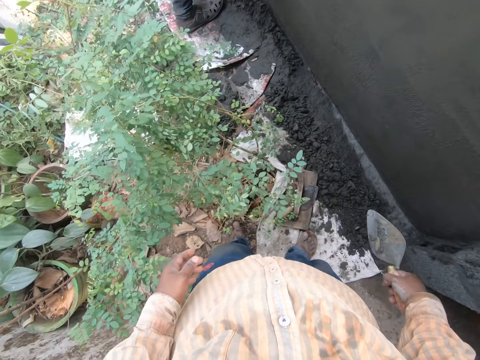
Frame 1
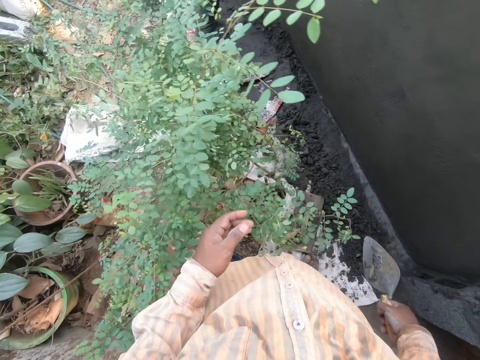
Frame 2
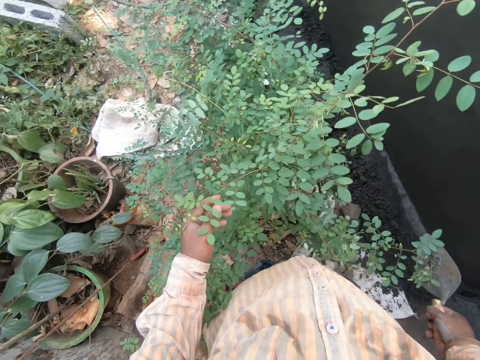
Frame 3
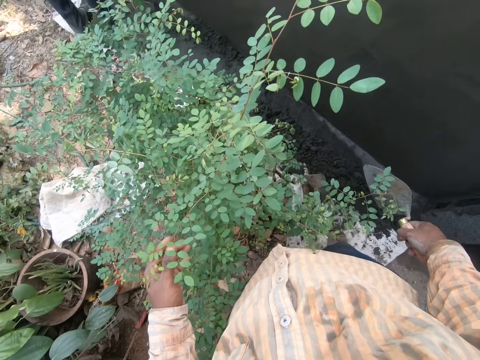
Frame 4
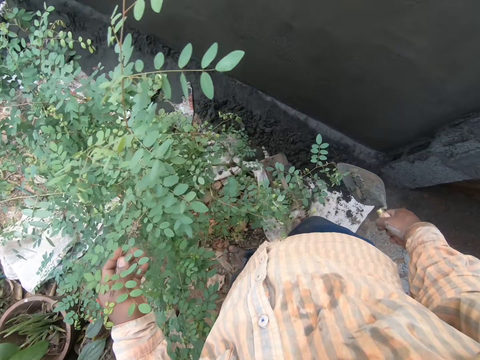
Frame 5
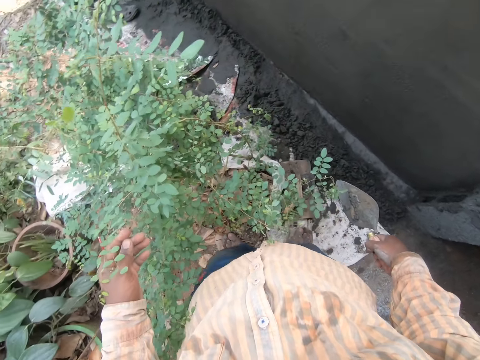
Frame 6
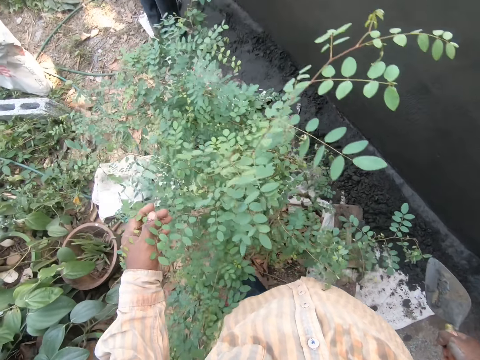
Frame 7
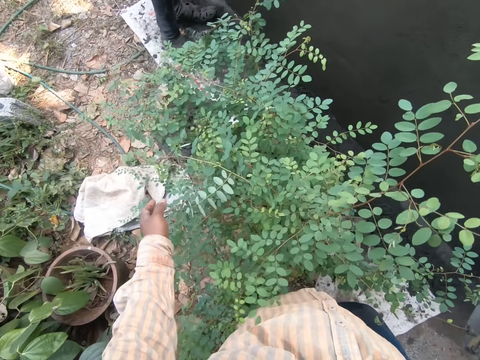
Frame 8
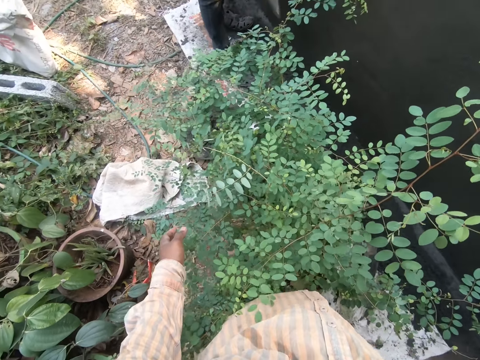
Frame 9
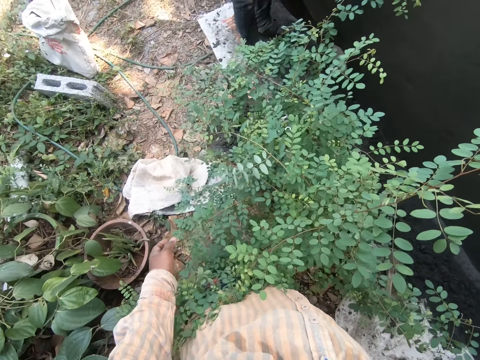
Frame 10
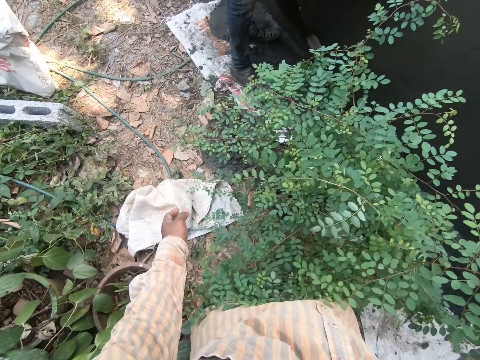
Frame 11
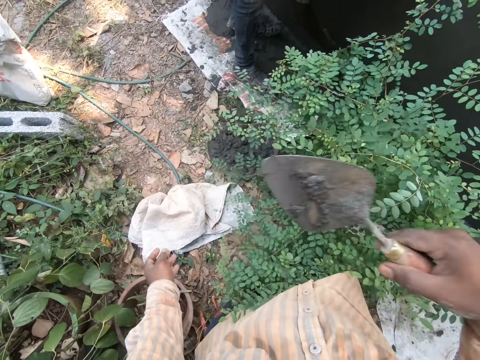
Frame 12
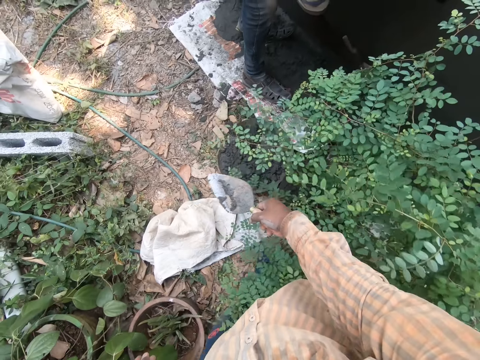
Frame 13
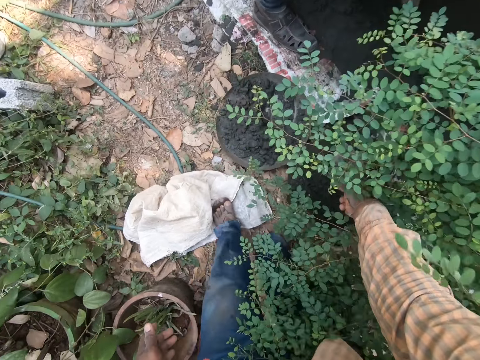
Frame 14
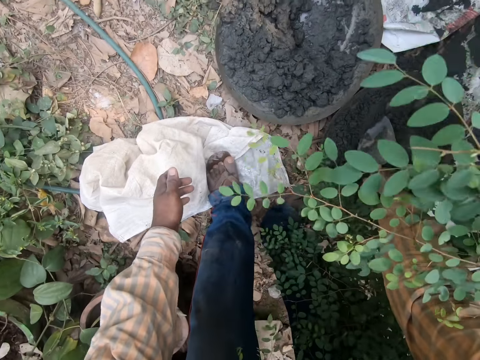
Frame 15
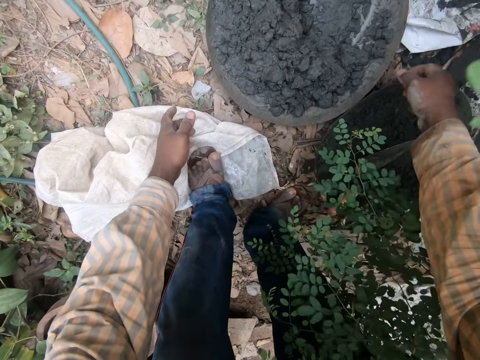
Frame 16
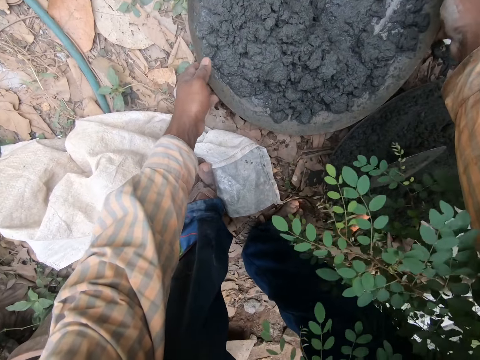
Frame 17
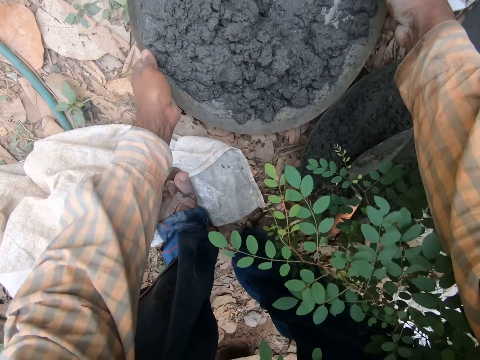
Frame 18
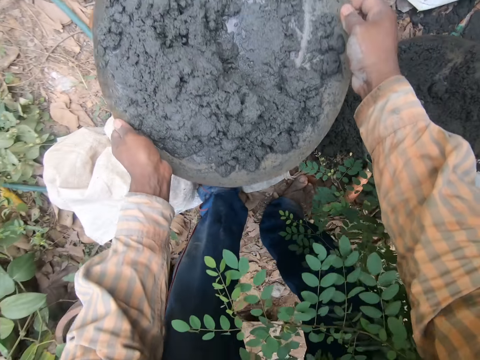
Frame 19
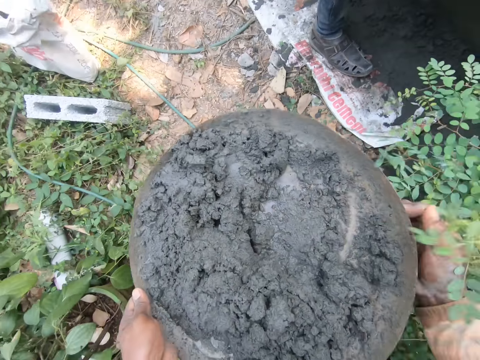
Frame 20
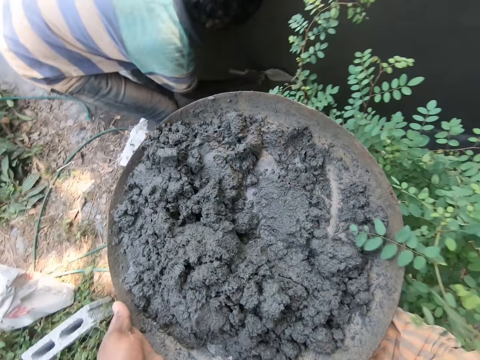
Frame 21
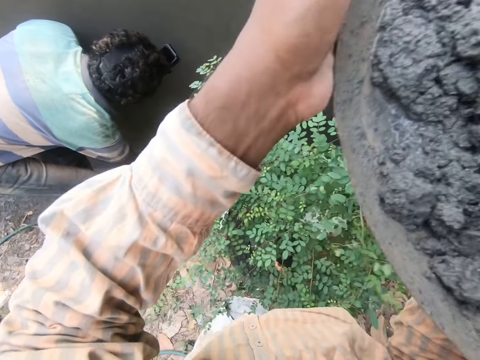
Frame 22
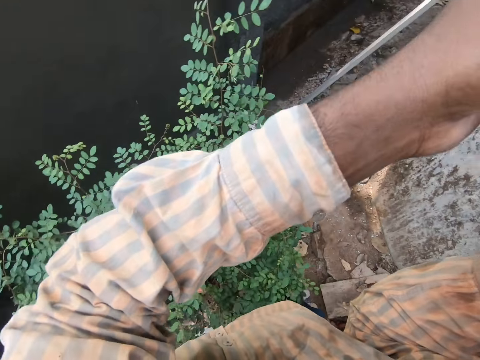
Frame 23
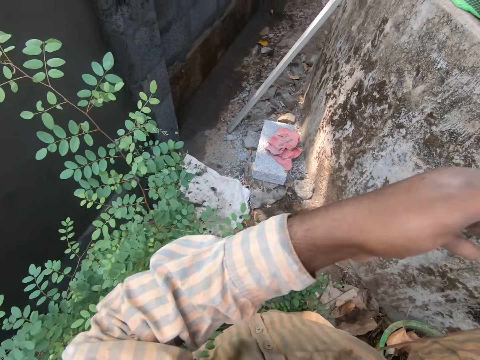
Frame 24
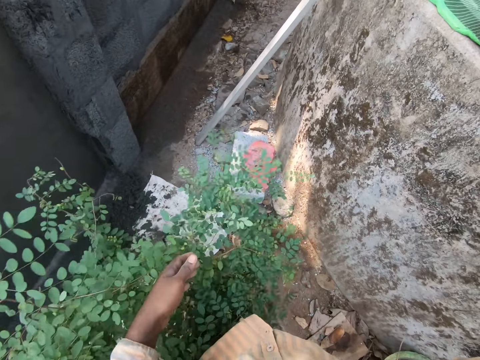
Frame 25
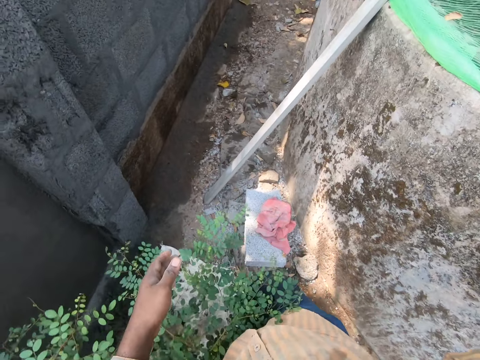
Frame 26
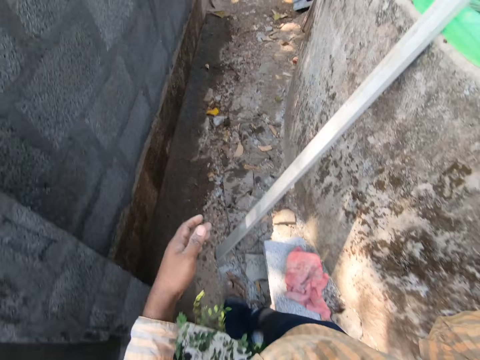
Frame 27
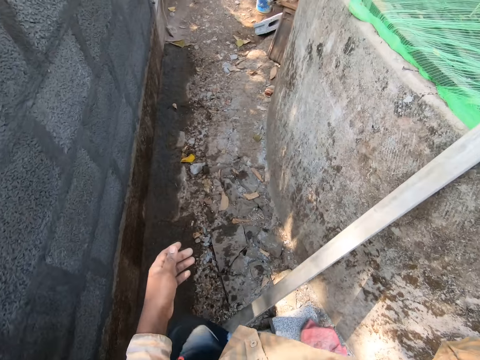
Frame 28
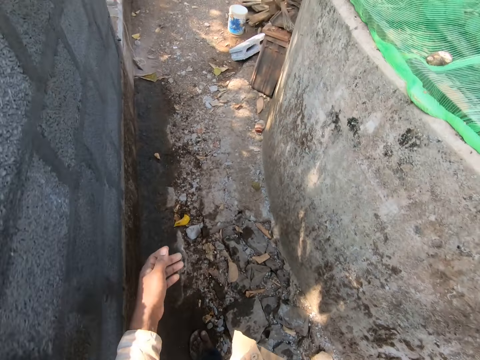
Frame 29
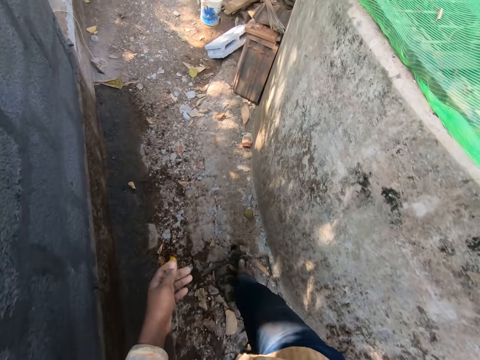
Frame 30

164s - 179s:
The camera wearer drops the hand trowel in his right hand on the floor. He carries a head pan of mortar from the ground with both hands. A man plasters the wall with a hand trowel in his right hand.

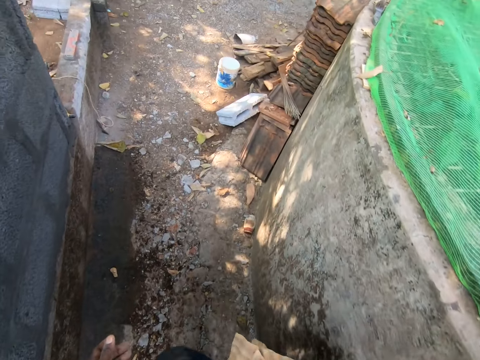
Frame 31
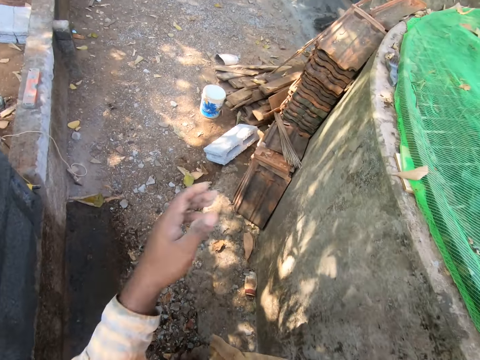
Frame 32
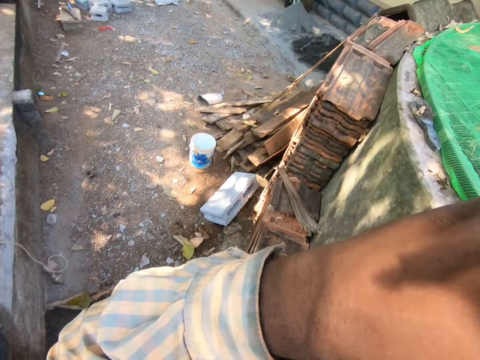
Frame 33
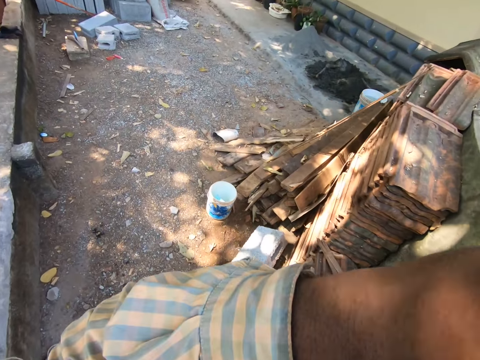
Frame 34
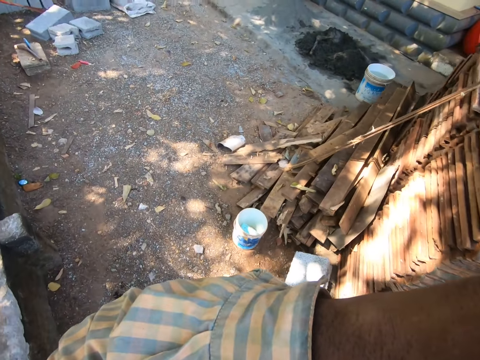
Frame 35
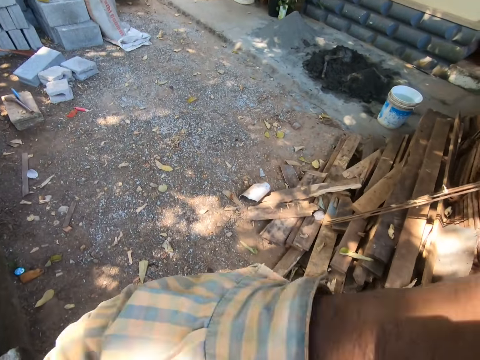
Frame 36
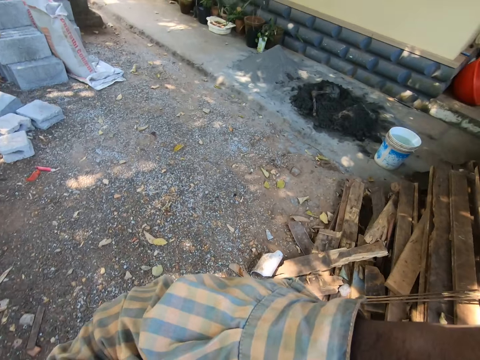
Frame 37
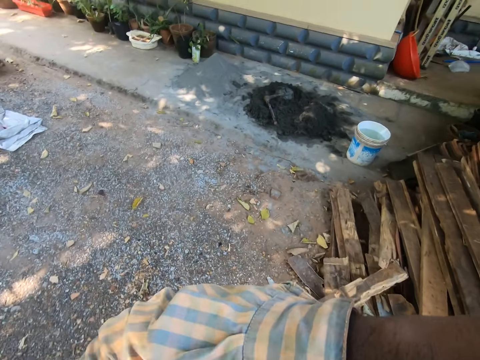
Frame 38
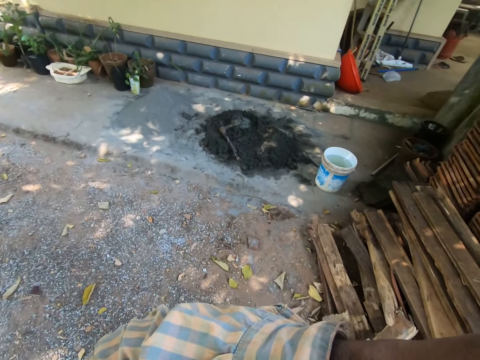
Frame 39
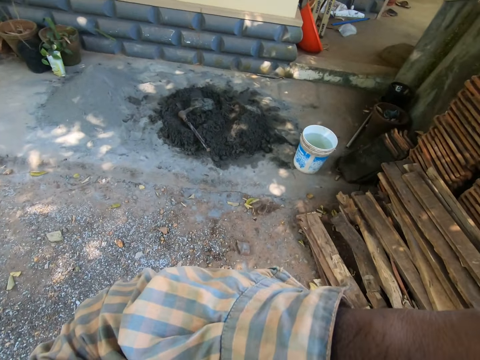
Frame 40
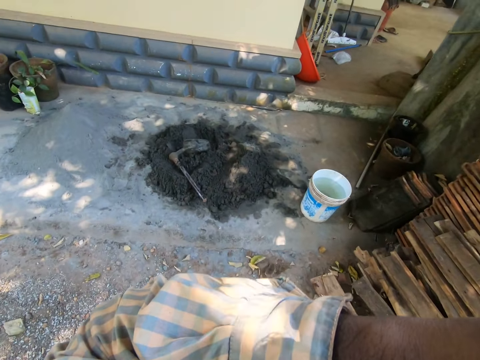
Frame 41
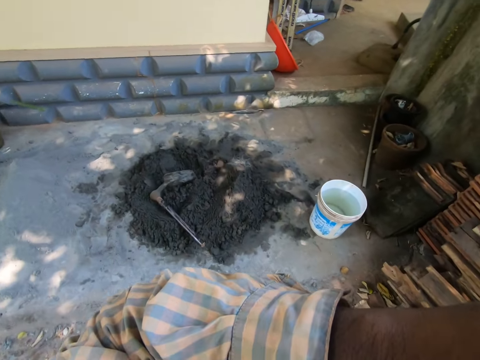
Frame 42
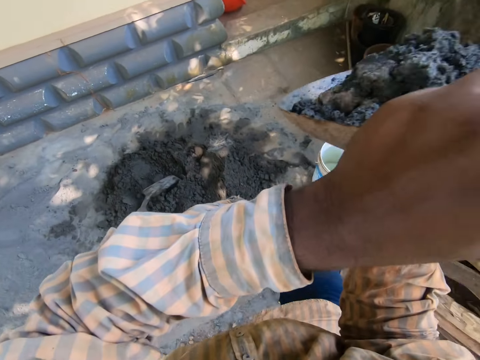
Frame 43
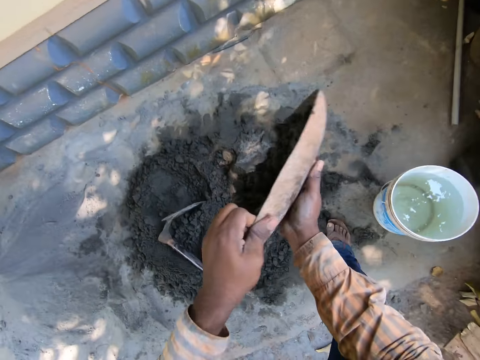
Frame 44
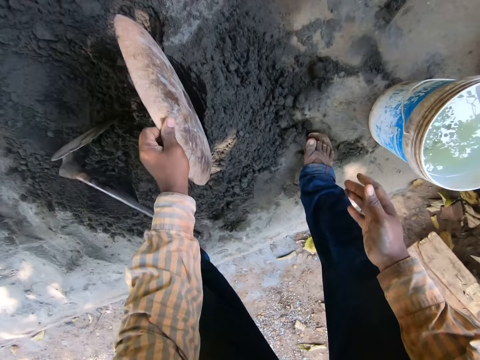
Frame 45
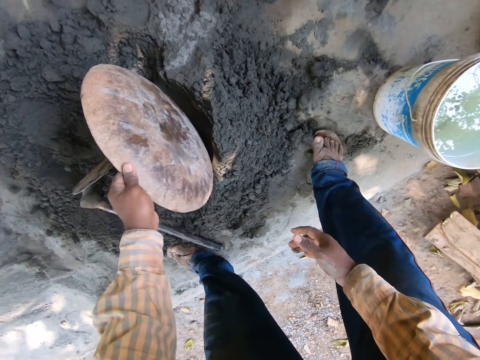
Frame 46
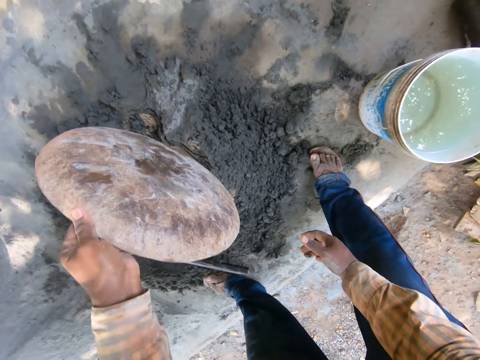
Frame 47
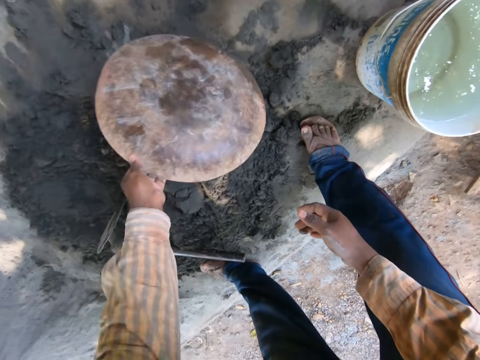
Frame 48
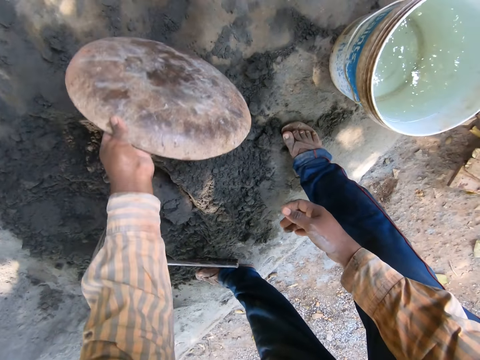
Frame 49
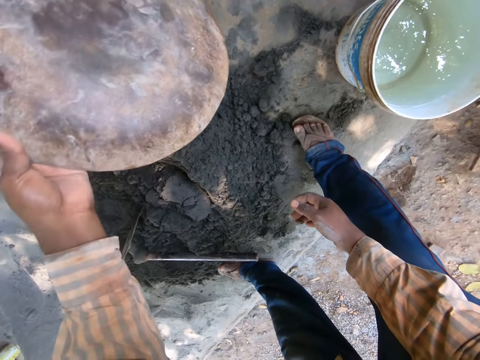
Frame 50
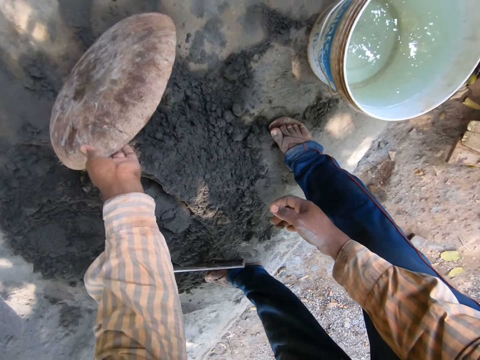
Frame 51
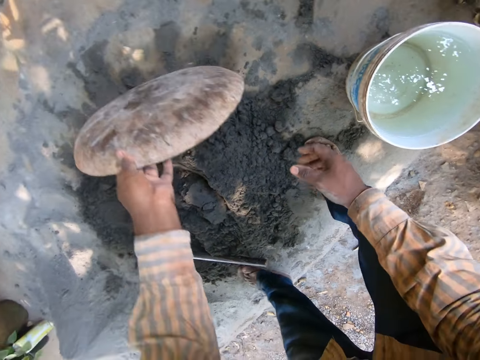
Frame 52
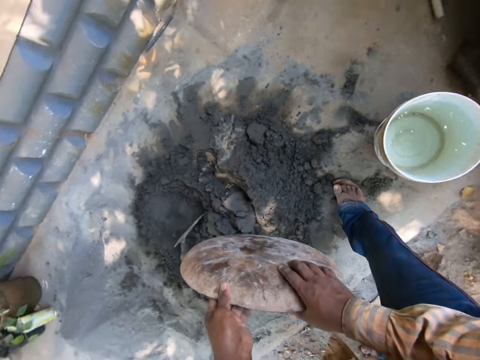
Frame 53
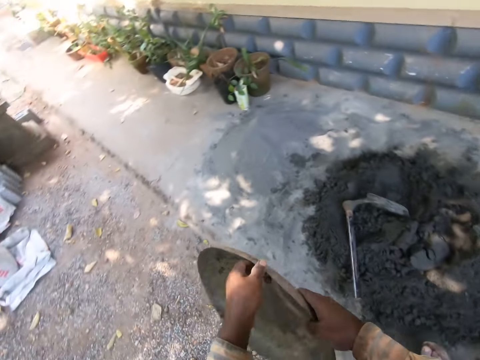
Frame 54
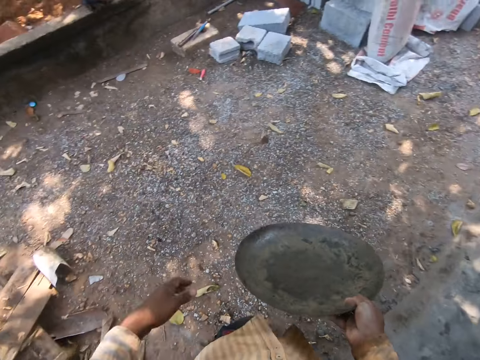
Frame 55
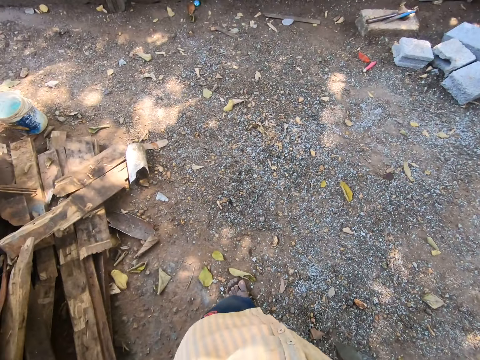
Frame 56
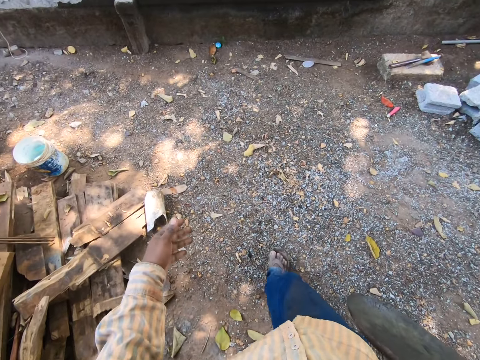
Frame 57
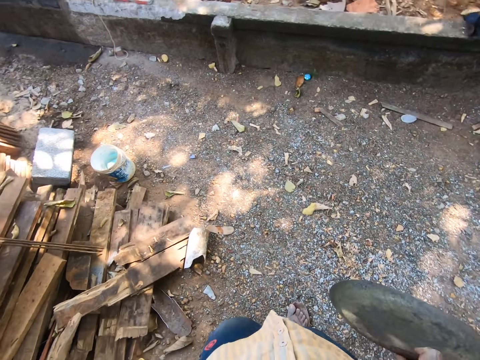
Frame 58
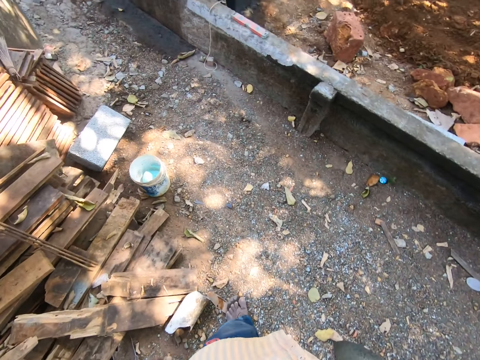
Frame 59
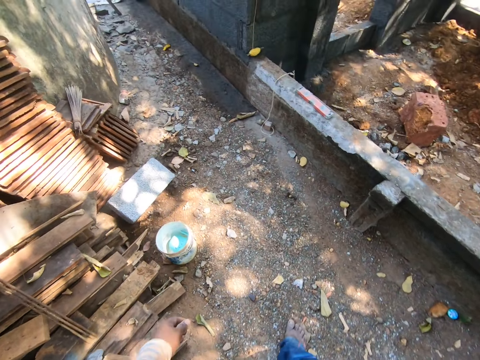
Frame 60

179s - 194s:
The camera wearer pours the mortar inside the head pan on some mortar on the floor. They walk with the cement carrier.
